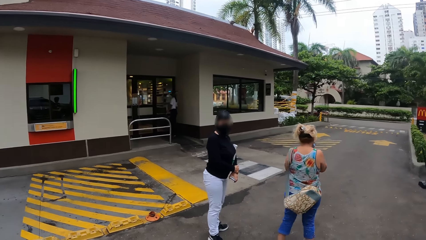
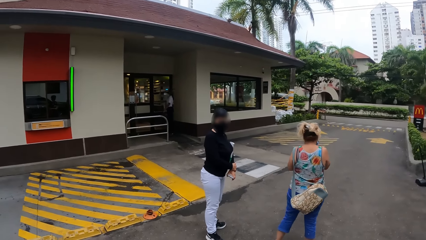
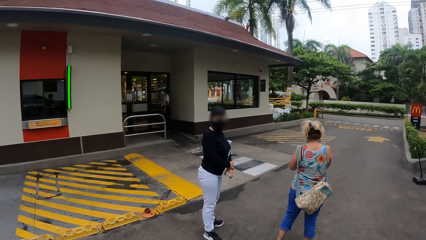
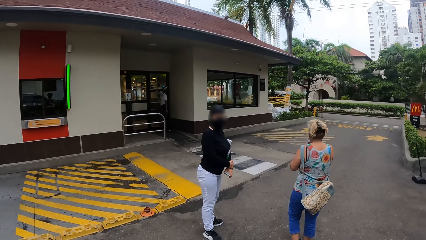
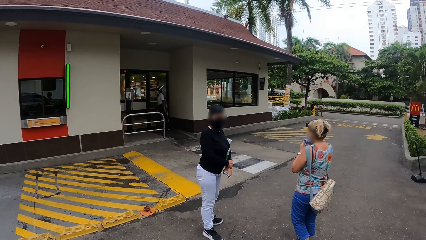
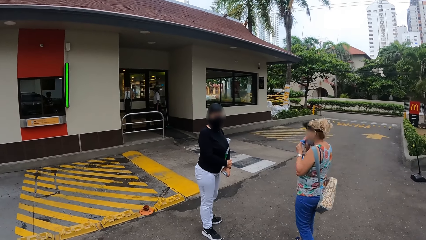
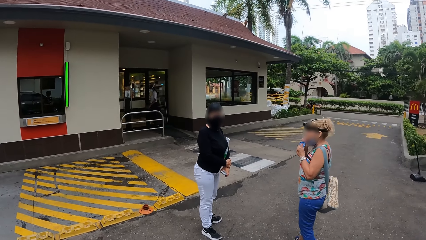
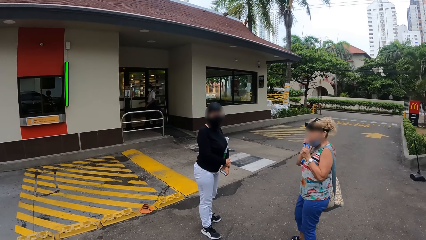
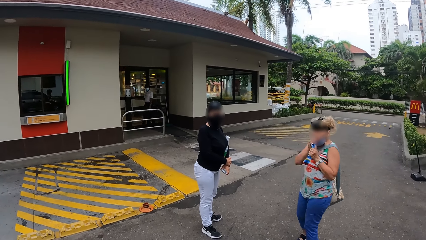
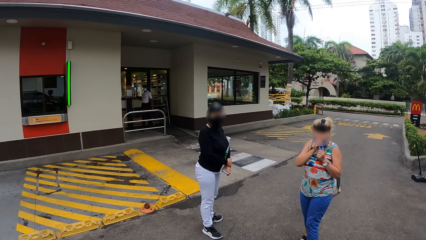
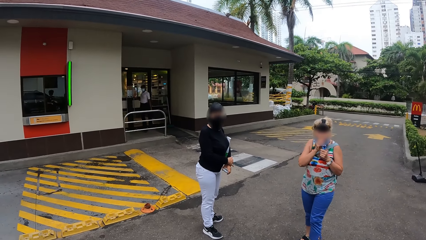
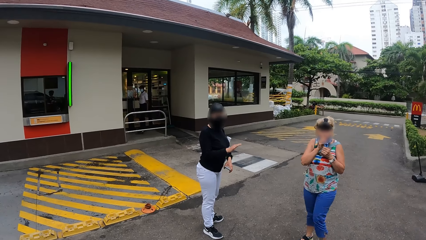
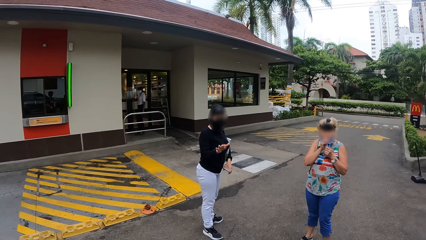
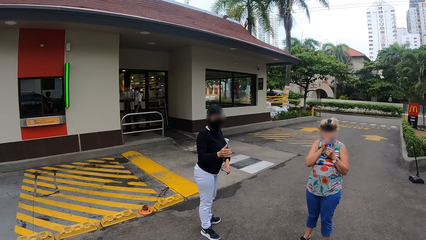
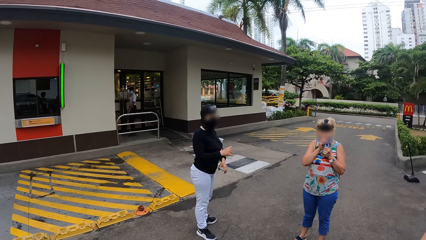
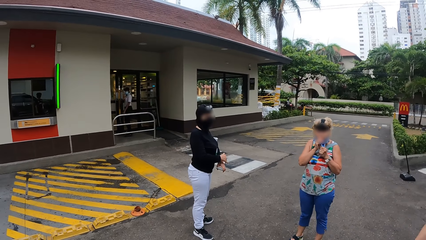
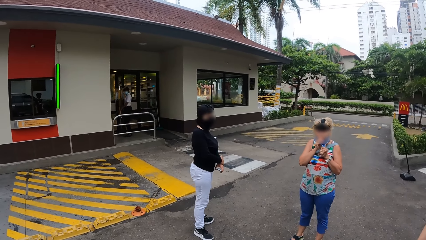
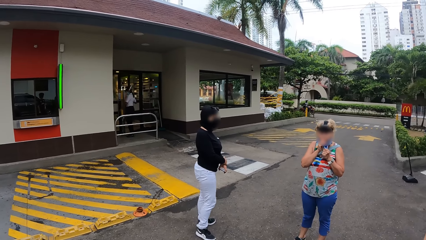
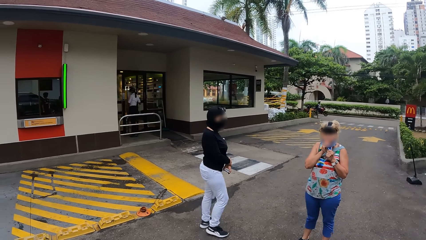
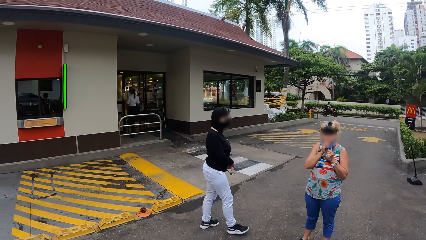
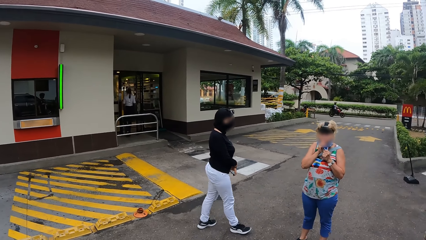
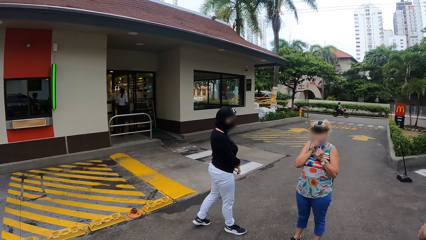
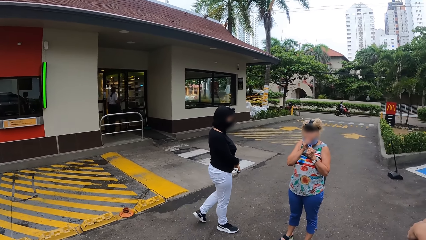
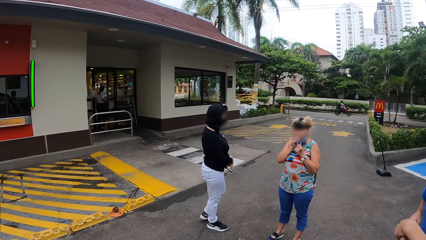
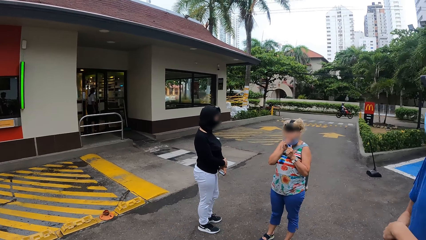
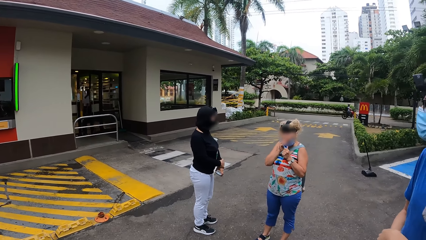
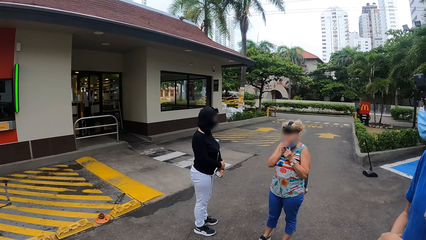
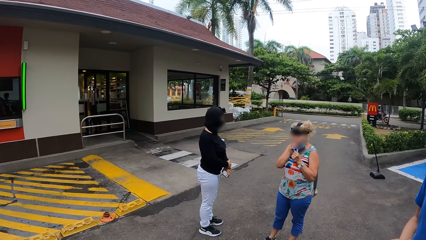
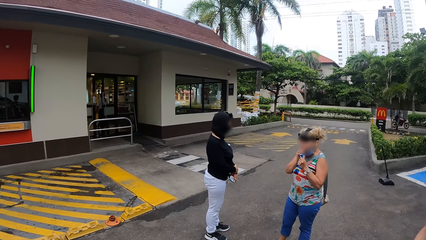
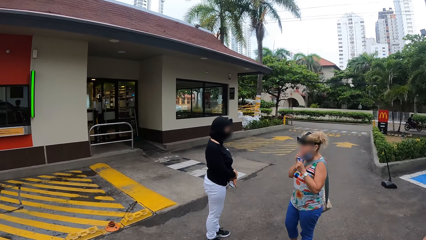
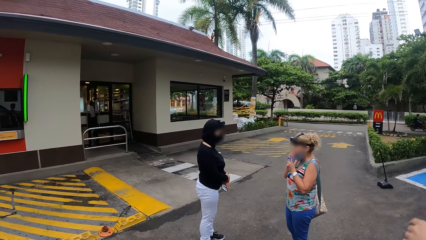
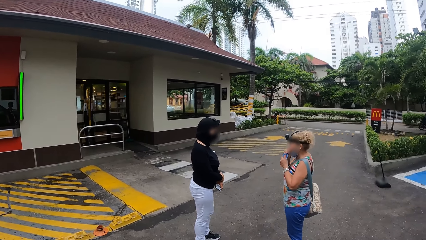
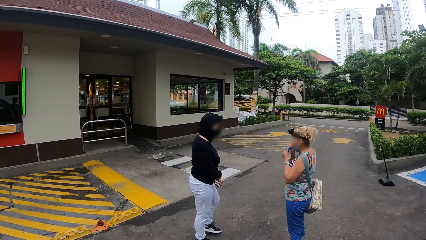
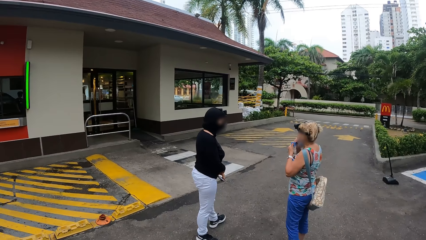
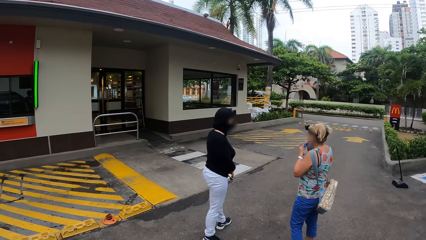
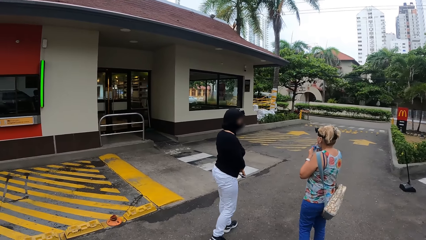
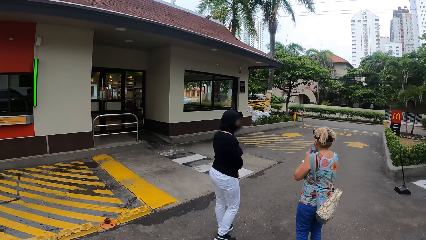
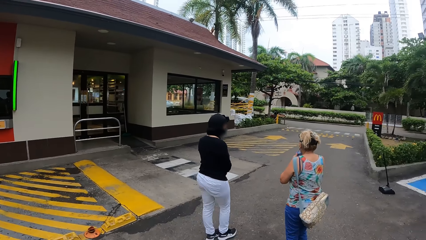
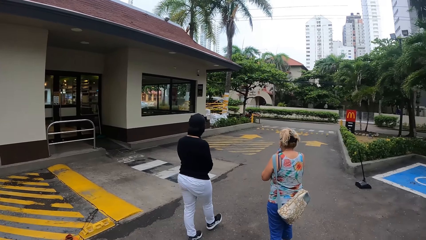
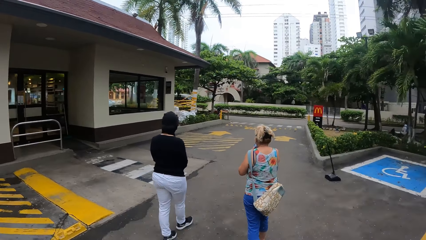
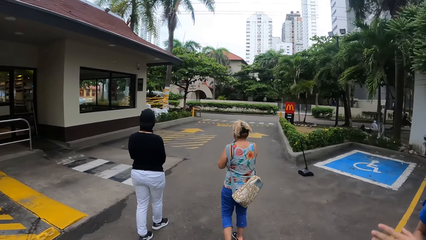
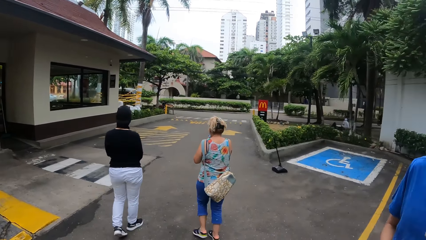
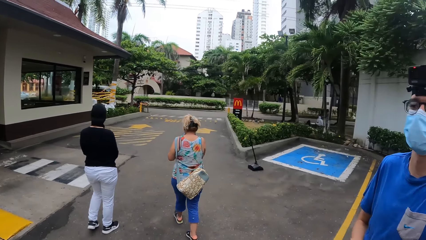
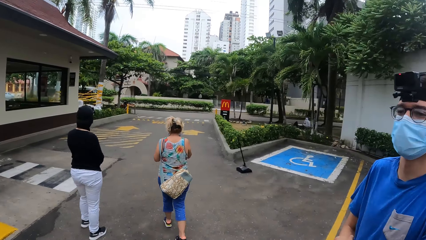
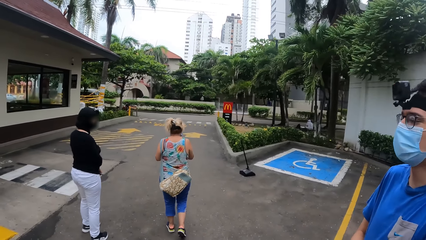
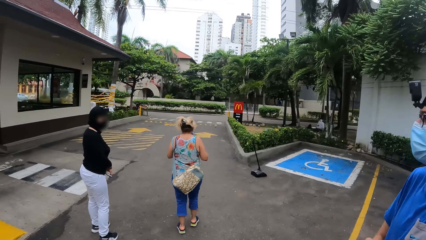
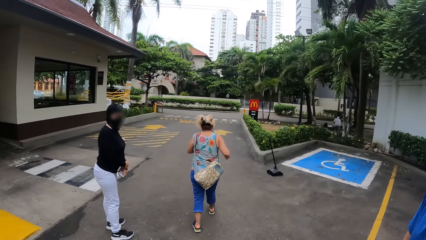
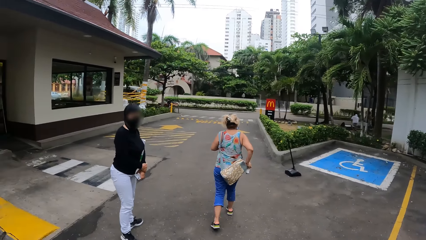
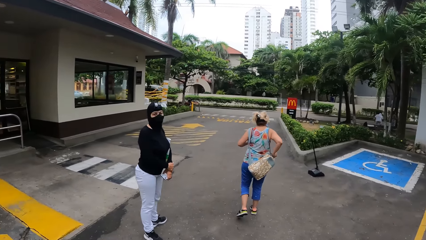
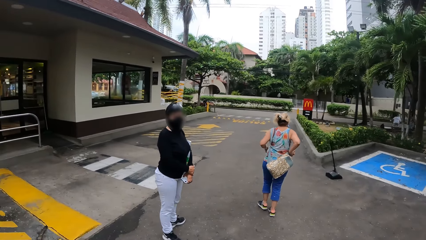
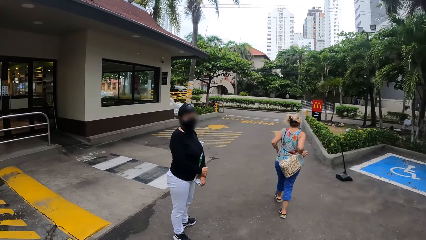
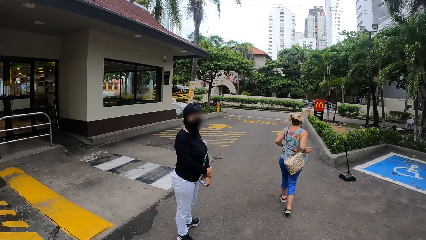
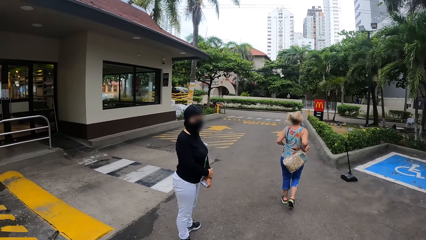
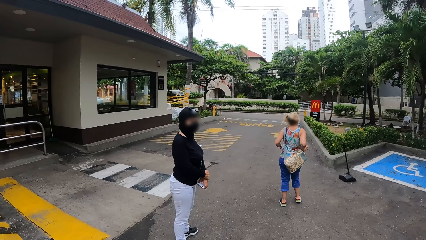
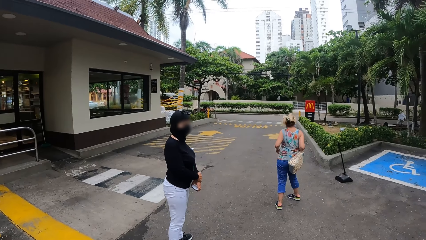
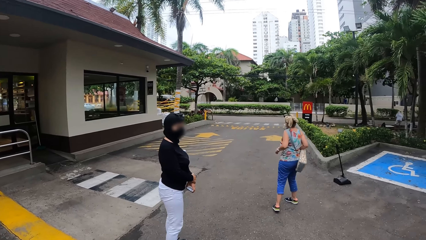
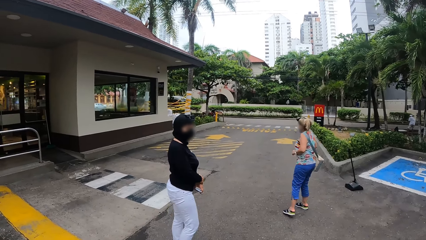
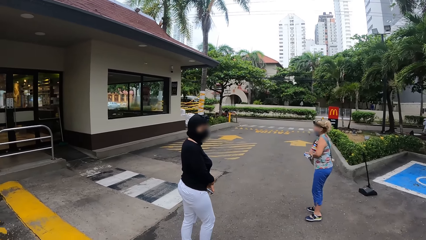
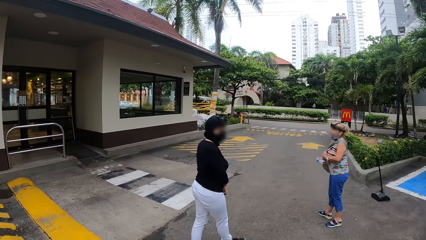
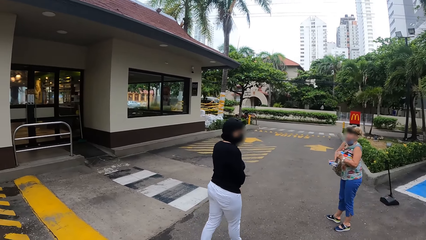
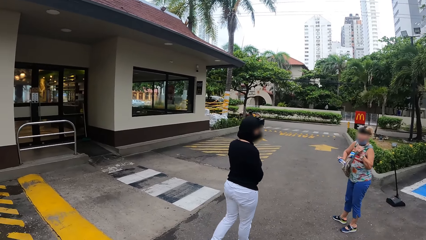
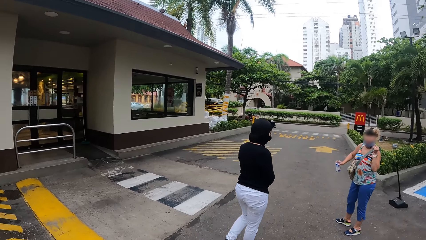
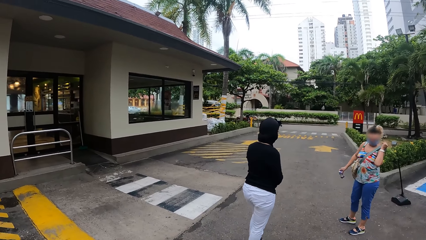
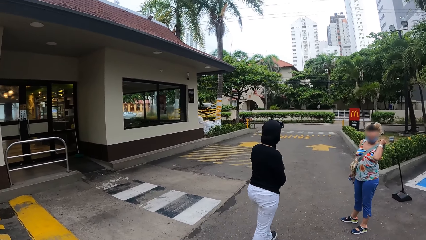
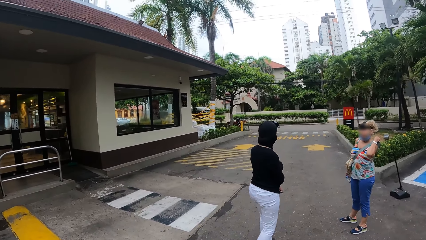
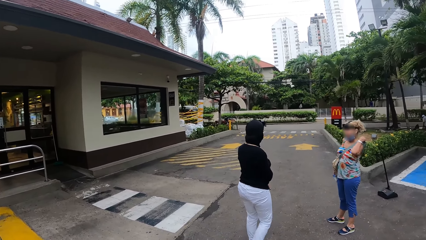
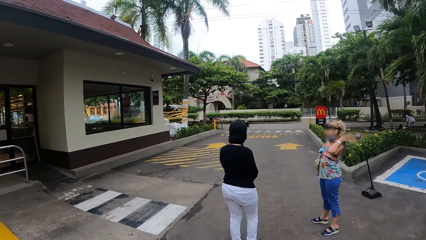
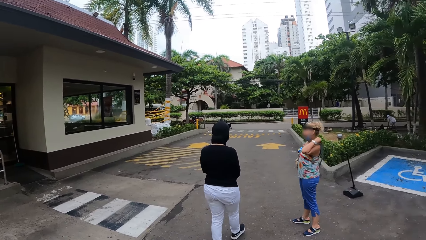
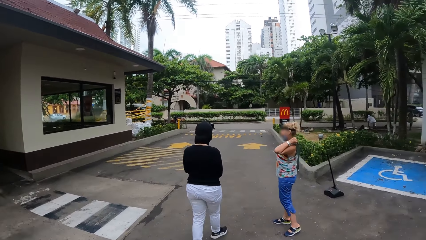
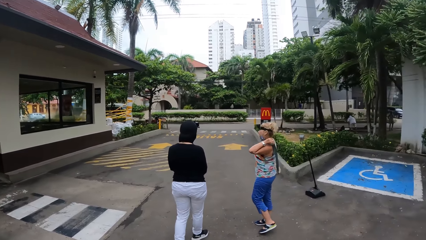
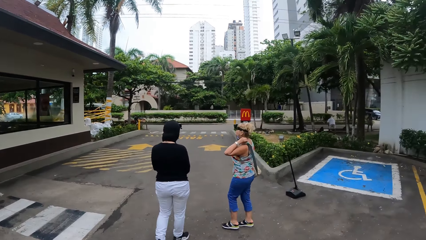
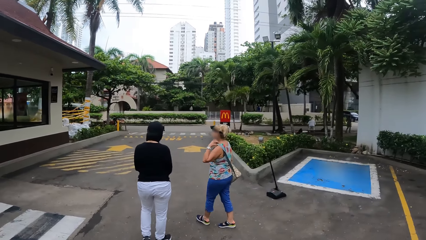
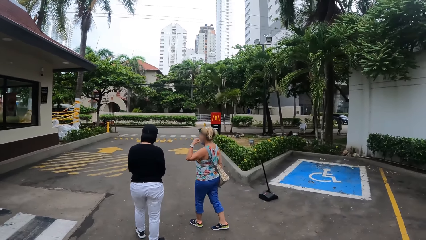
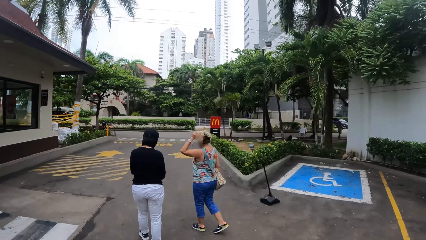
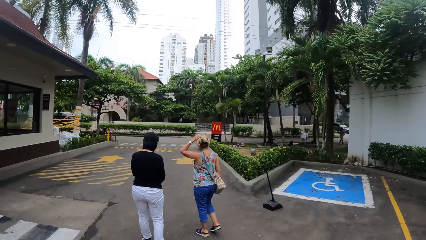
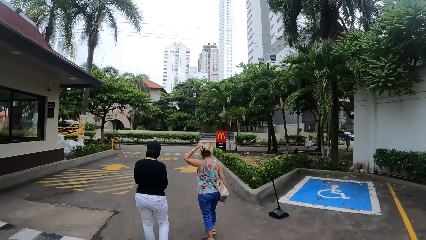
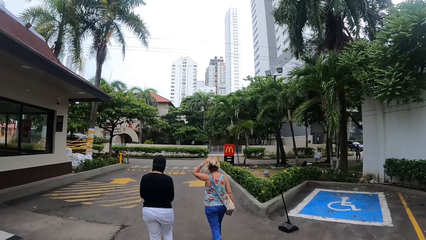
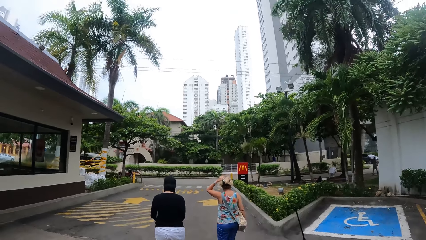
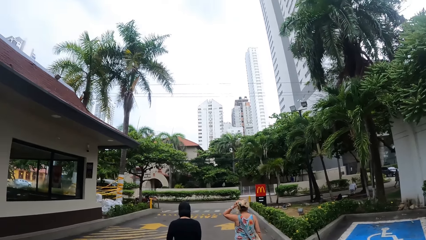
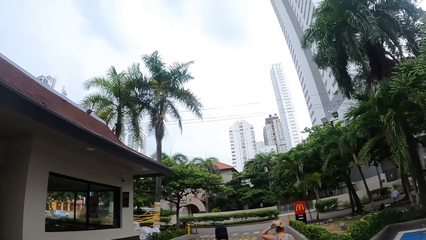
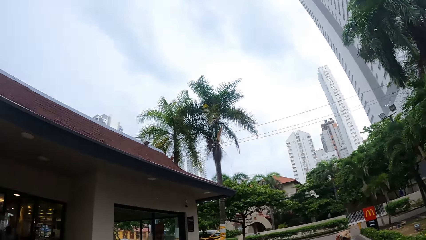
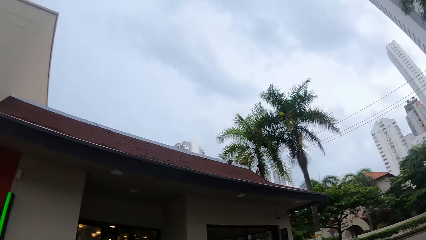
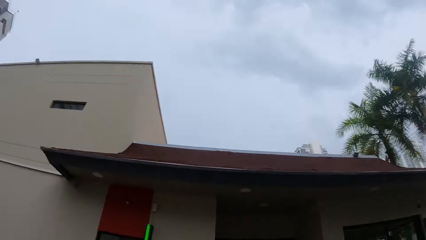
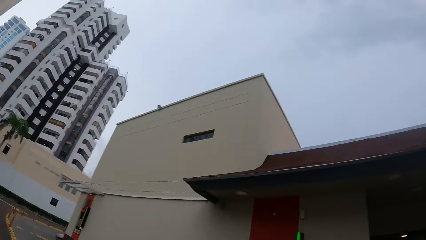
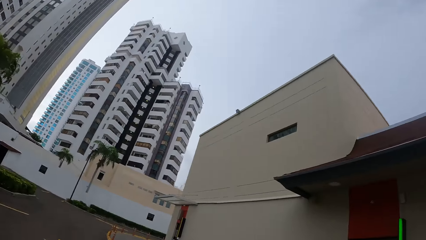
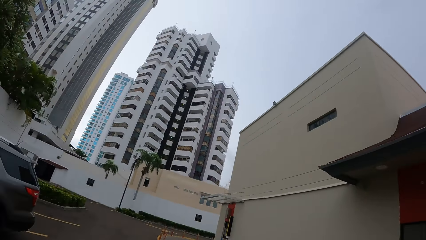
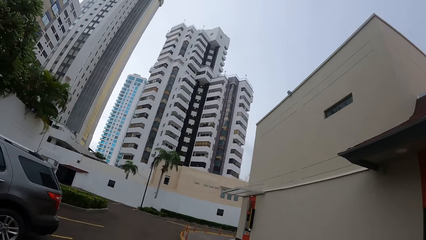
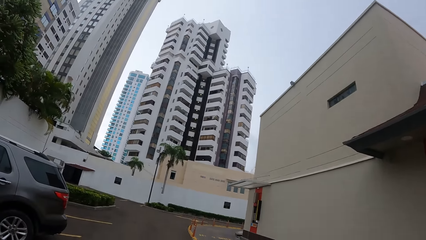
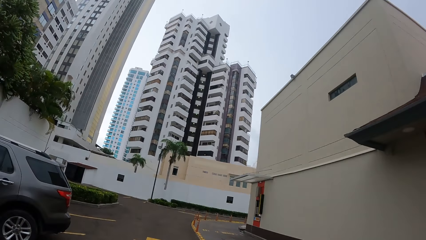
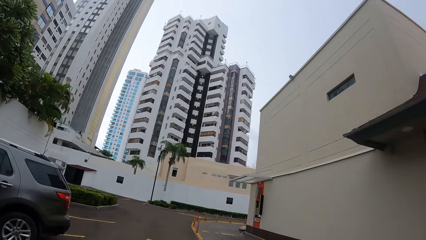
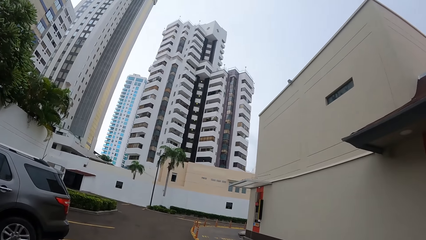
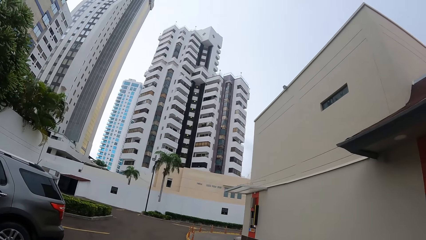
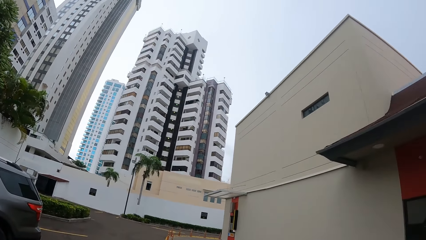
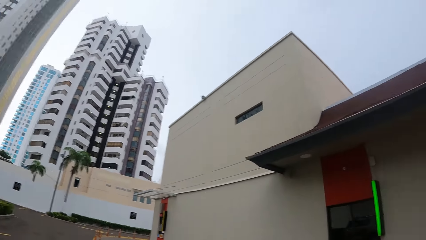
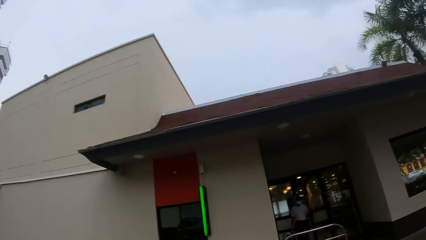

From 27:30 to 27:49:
A woman interacts with the camera wearer. The woman signs, puts hands together and walks. The woman interacts with another woman. The first woman walks. The camera wearer walks. The first woman interacts with the camera wearer. The woman walks. The camera wearer looks around.
